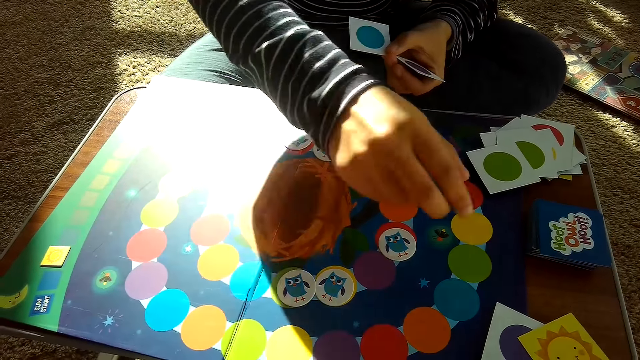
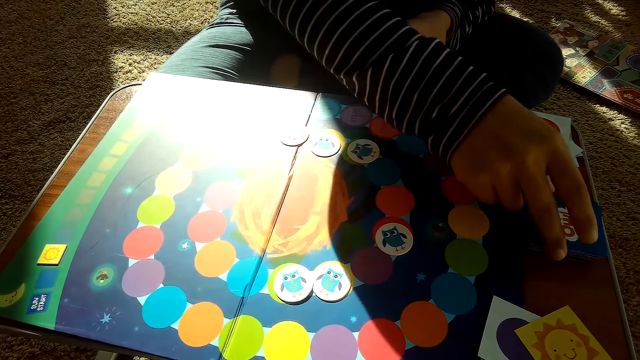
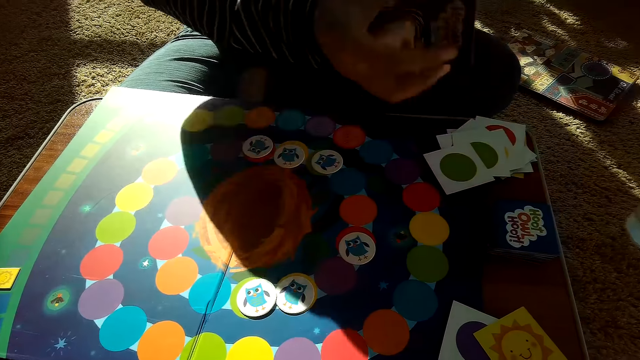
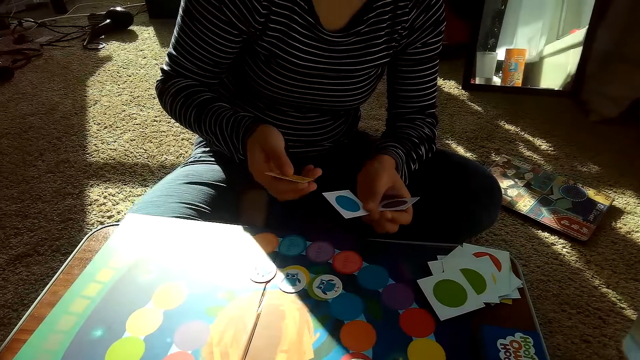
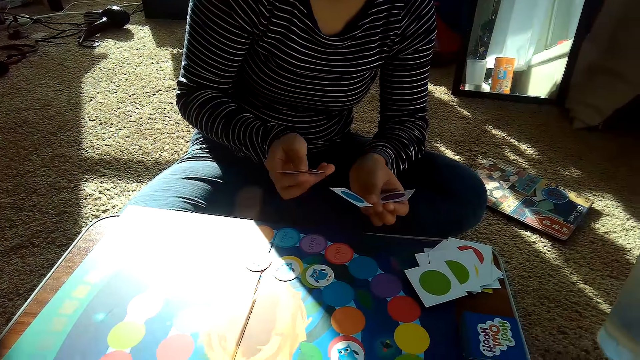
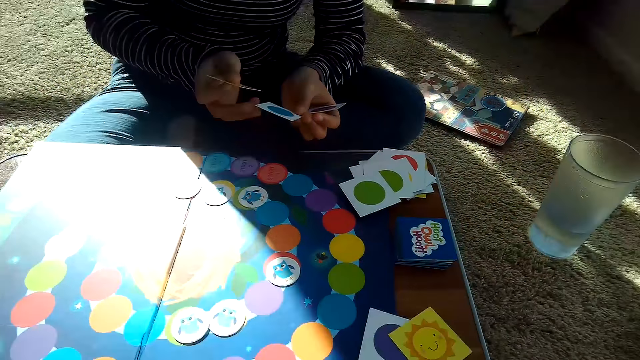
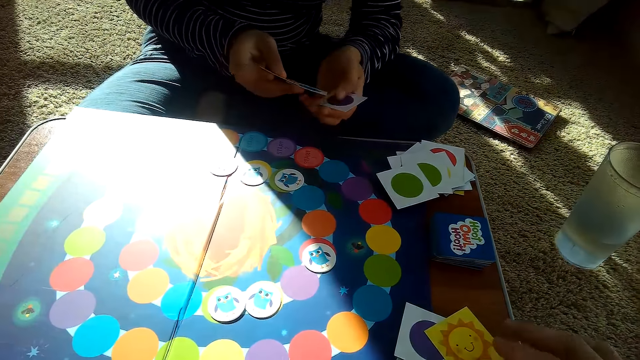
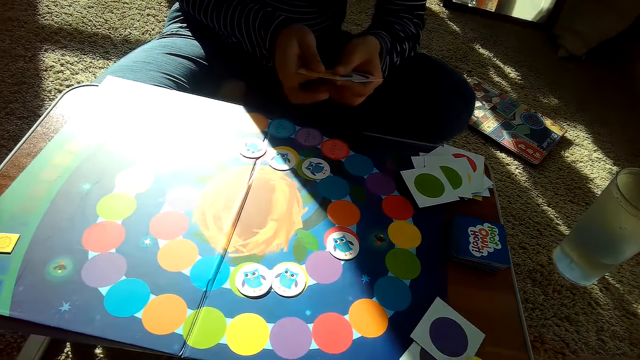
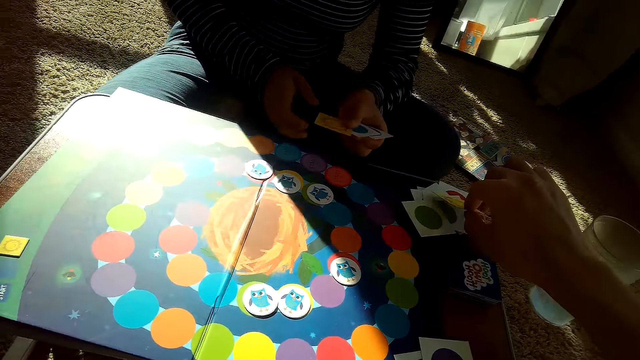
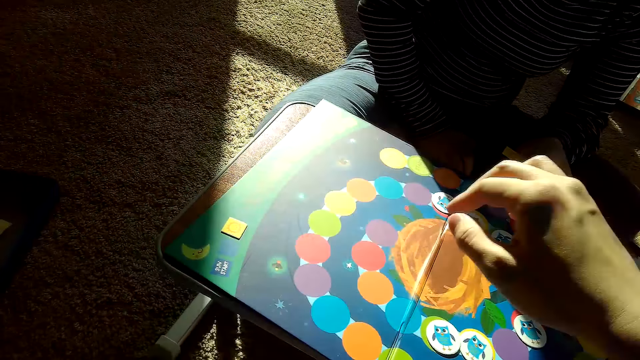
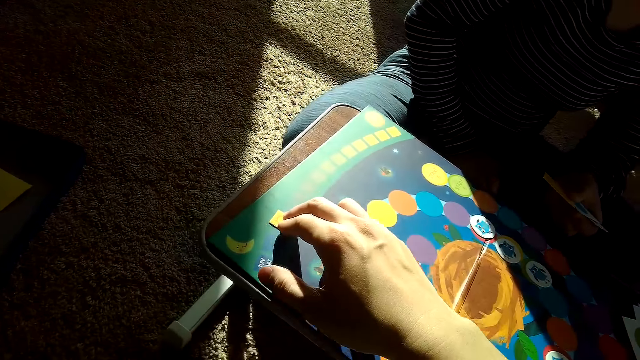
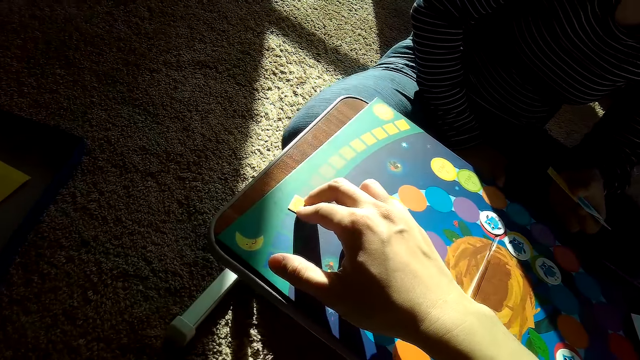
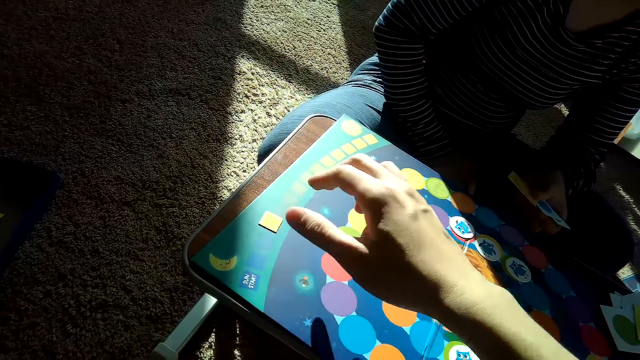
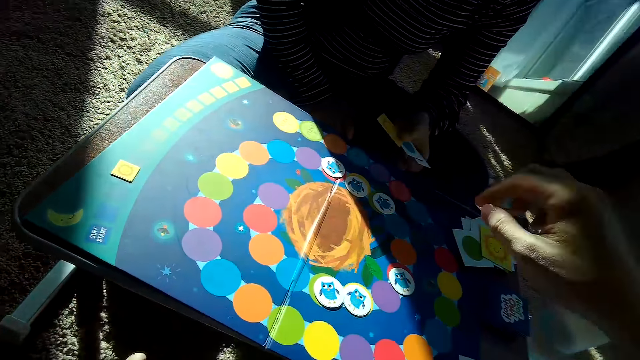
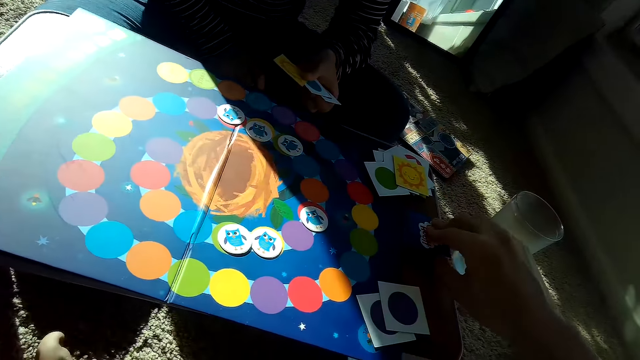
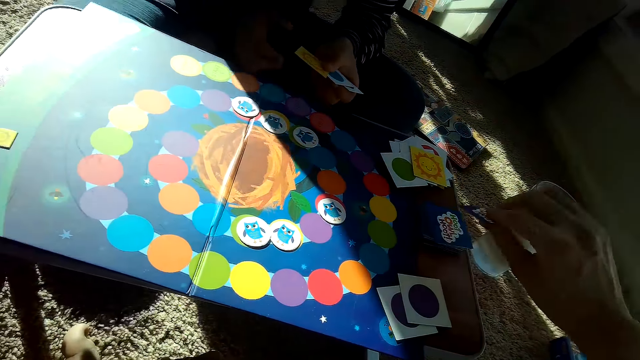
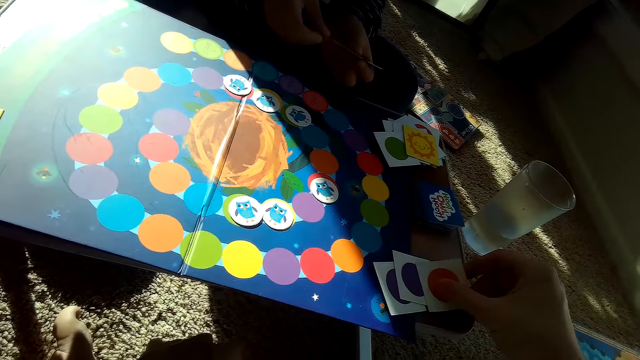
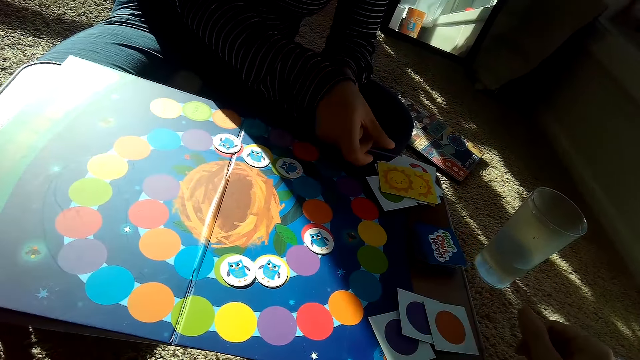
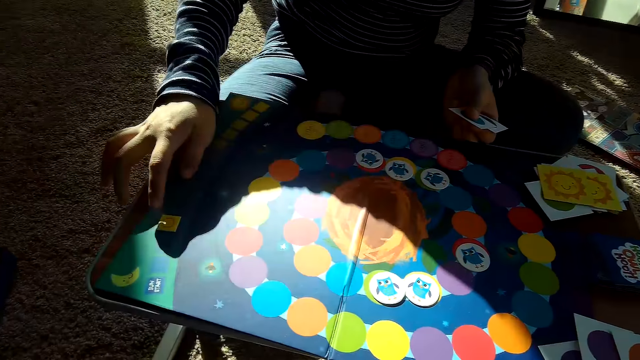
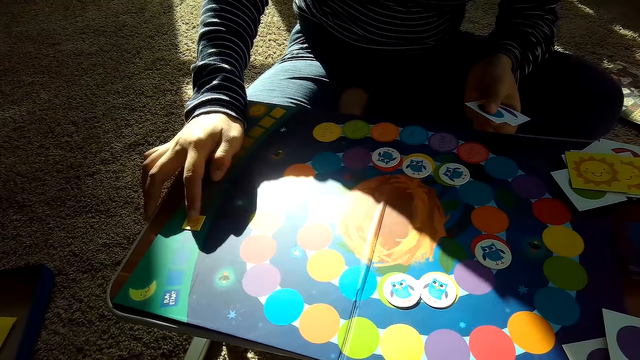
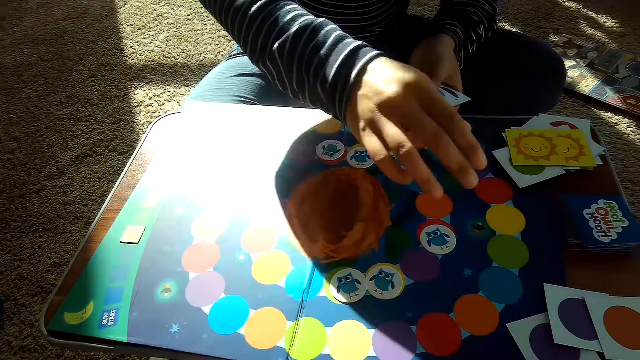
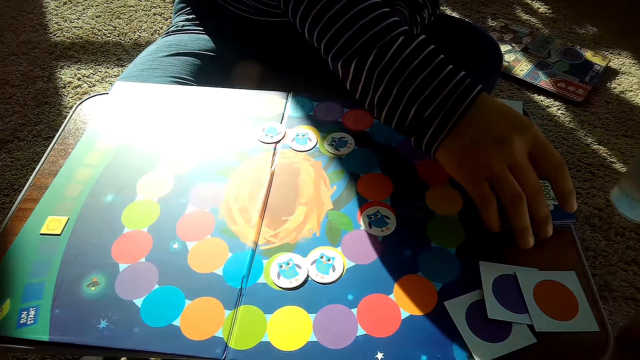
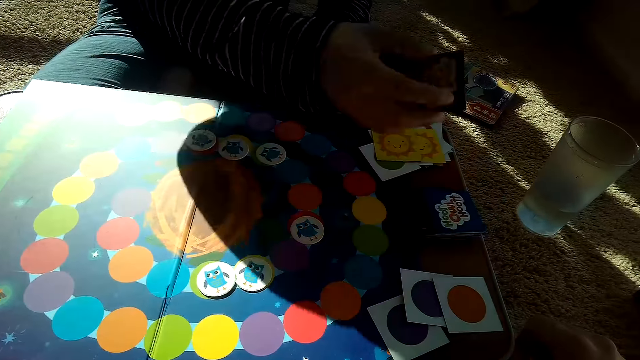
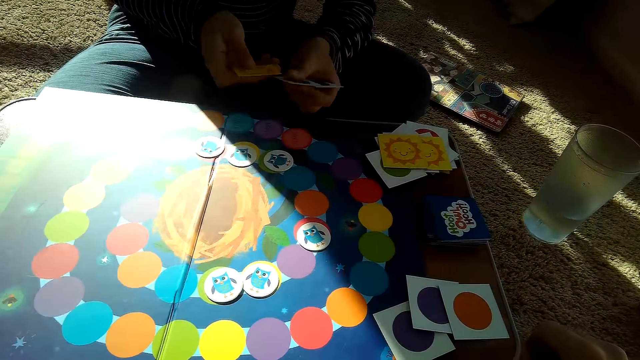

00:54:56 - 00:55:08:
The partner places the chip on the game board with her right hand. She picks a card from the stack of cards on the table with her right hand. The camera wearer picks a card. He places the card on the partner's stack of cards on the table with his right hand. He moves a chip on the game board with his right hand. He picks a card from the stack of cards on the table with his right hand. He places the card in his right hand on his stack of cards on the table. The partner places a card on her stack of cards on the table with her right hand. She moves a card on the game board. She places her right hand on a chip on the game board with her right hand. She picks a card from the stack of cards on the table with her right hand.

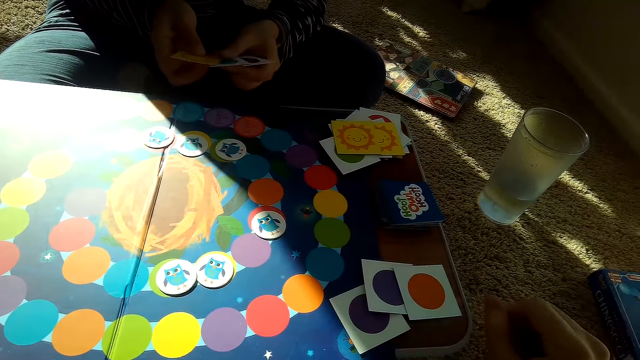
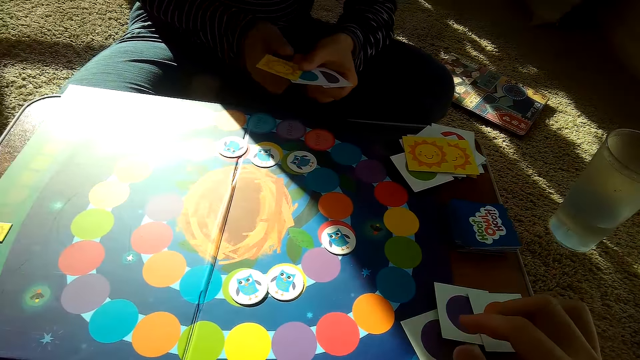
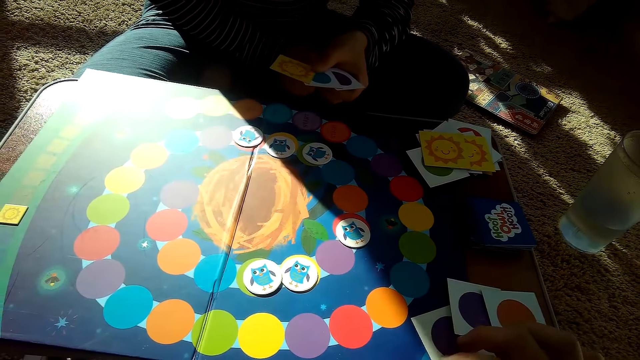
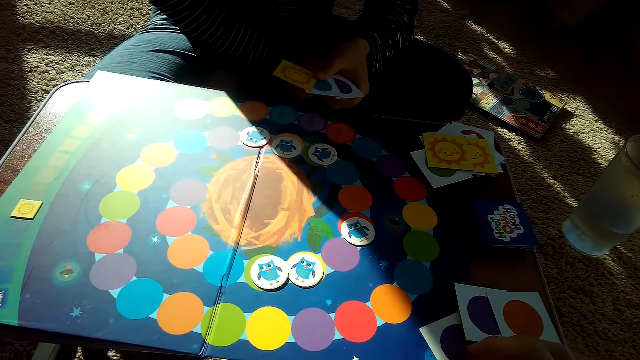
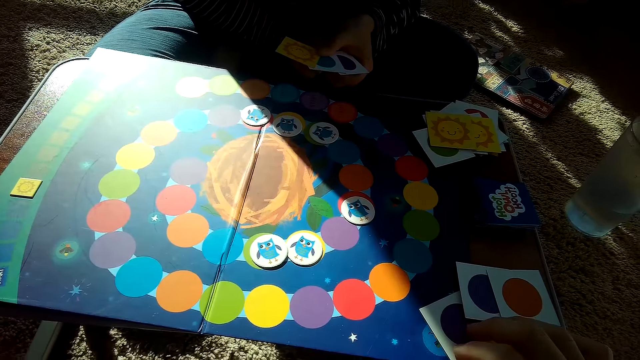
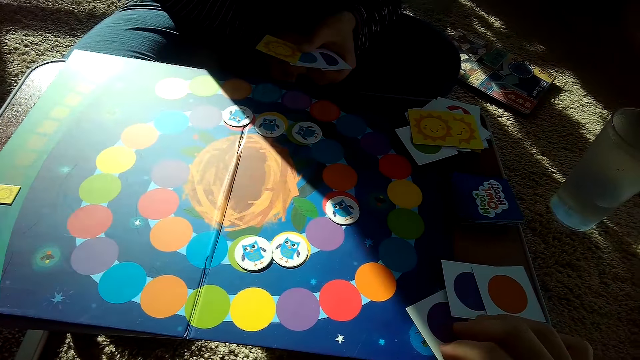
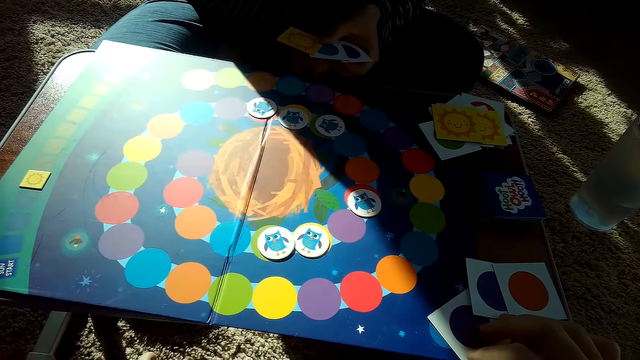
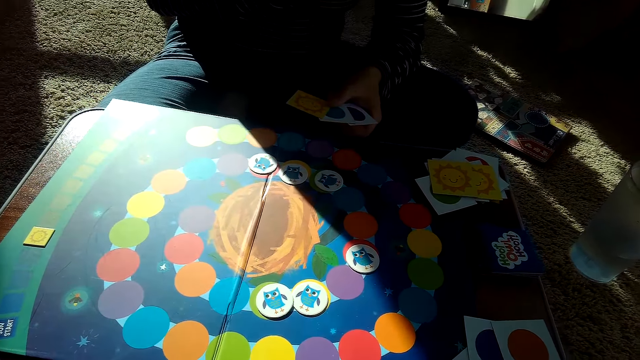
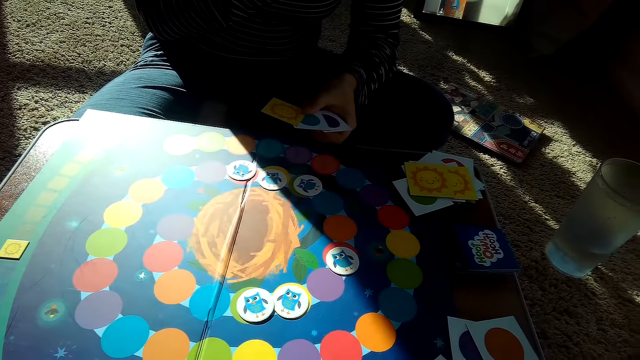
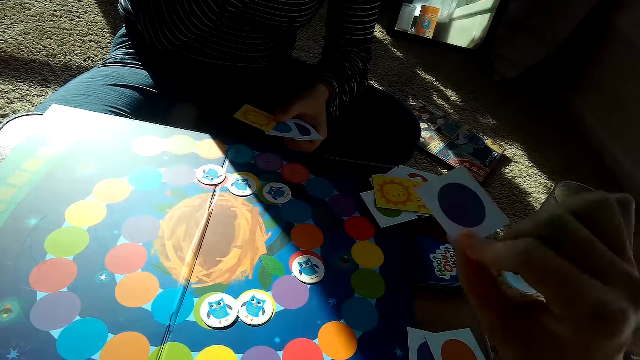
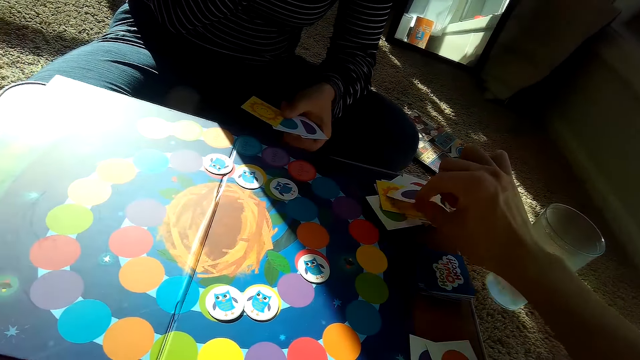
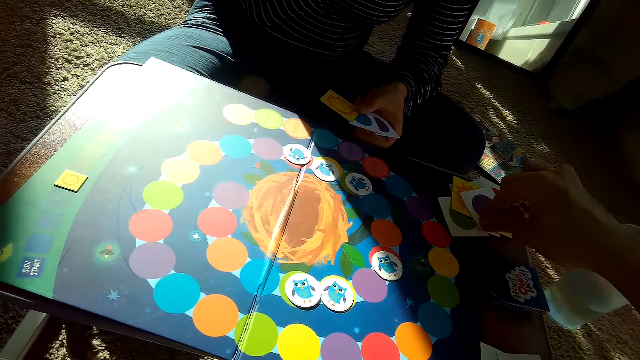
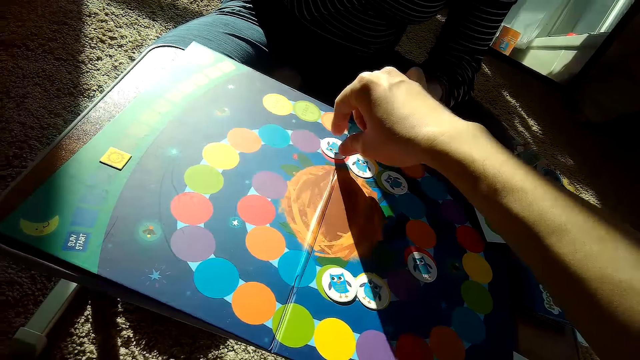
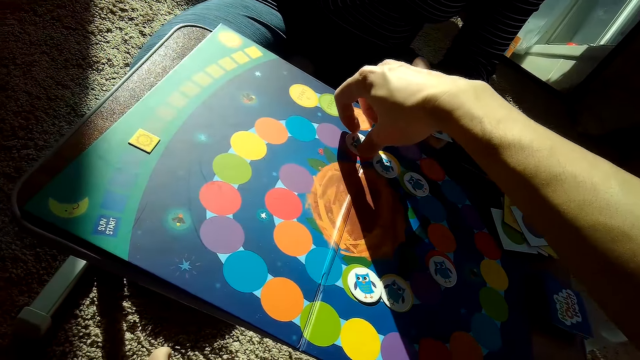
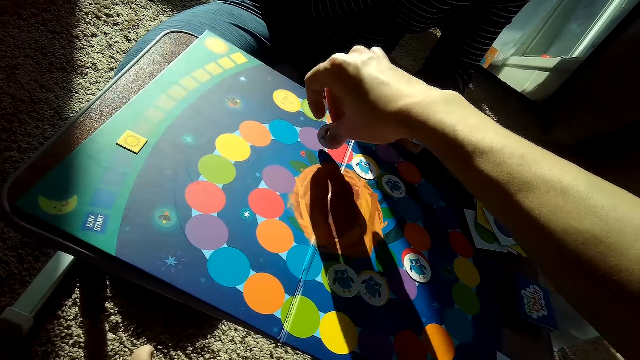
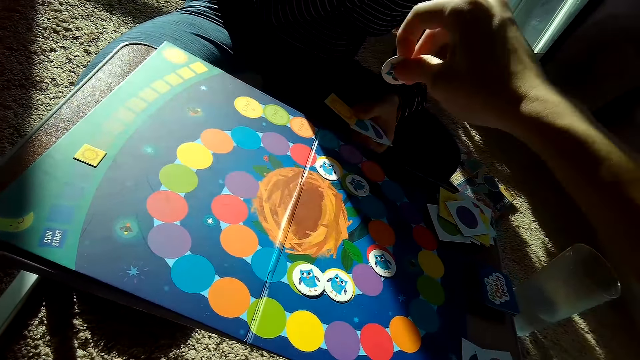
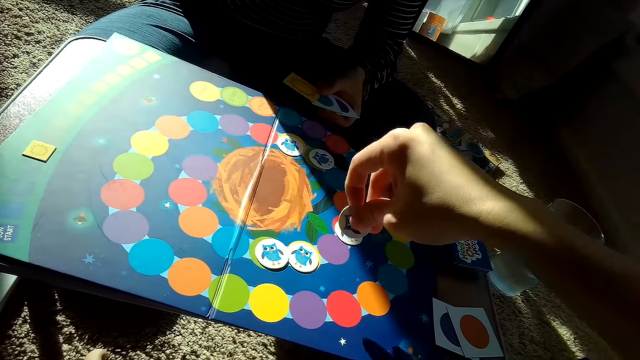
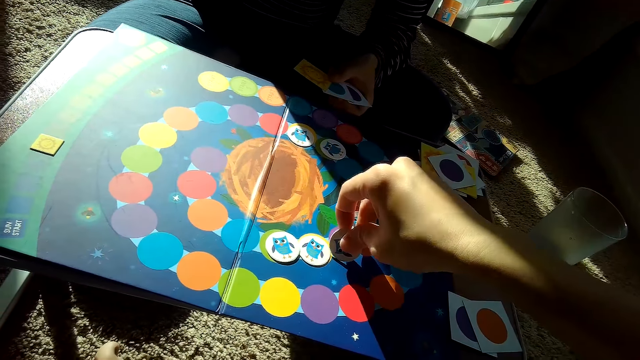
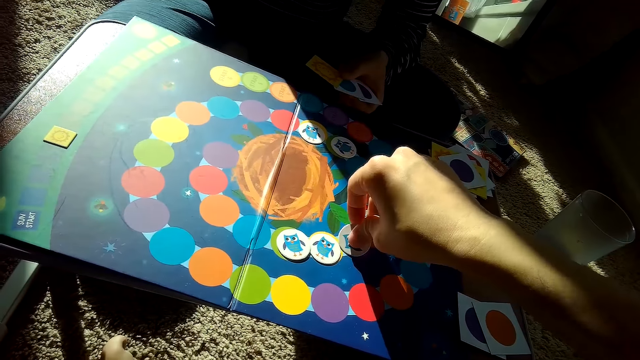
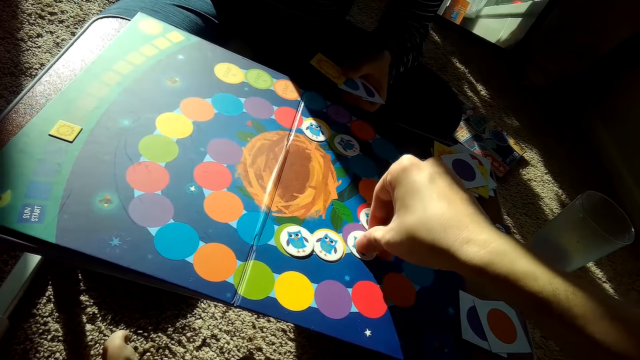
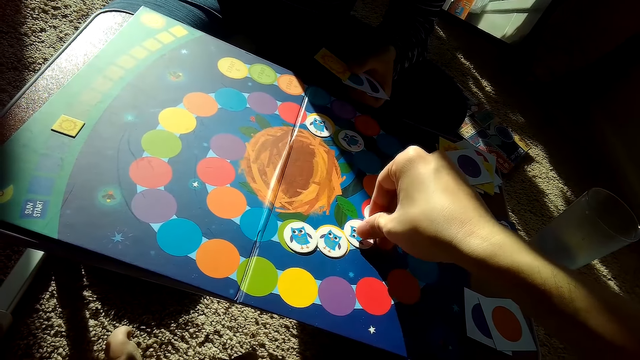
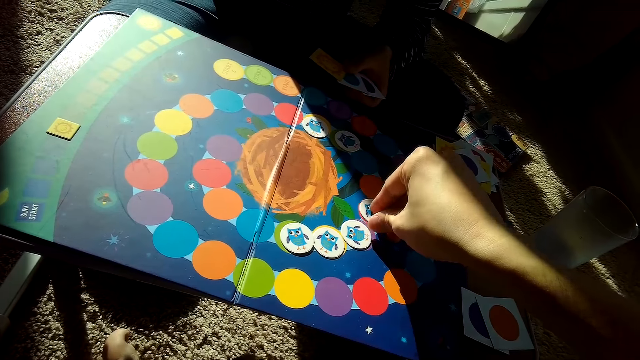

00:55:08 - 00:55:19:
The camera wearer picks a card. He places the card on the partner's stack of cards on the table with his right hand. He picks a card. He moves a chip on the game board with his right hand. He places the card on the game board.
